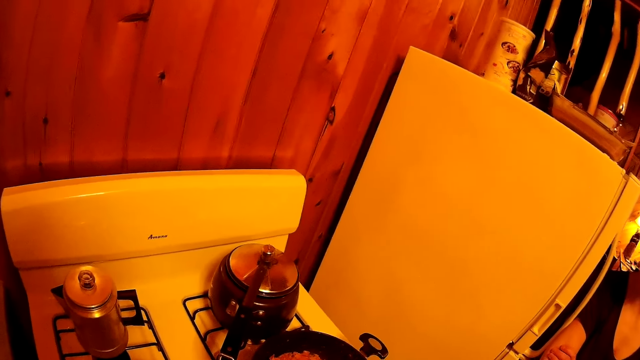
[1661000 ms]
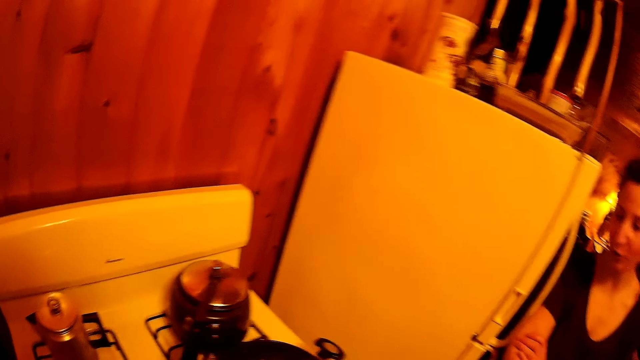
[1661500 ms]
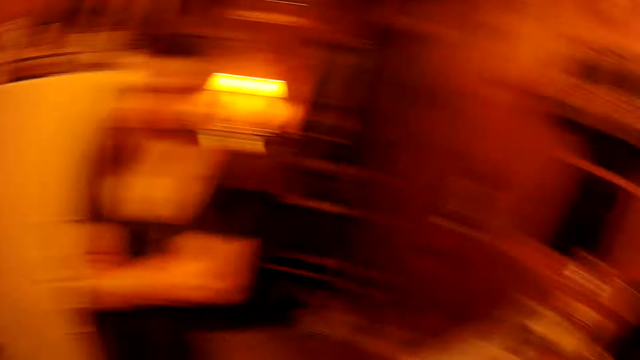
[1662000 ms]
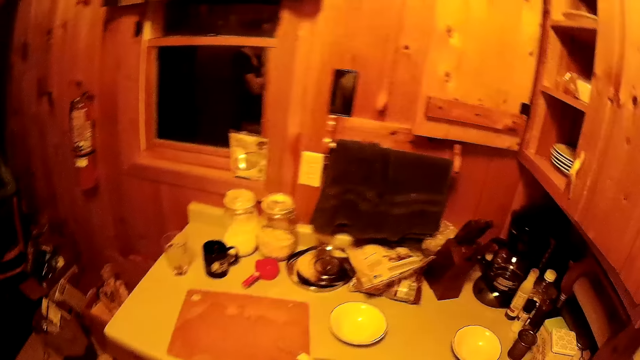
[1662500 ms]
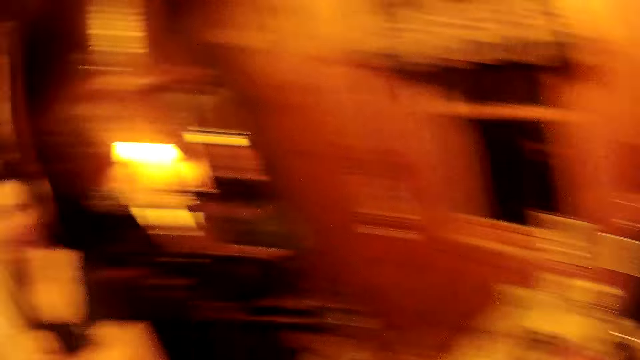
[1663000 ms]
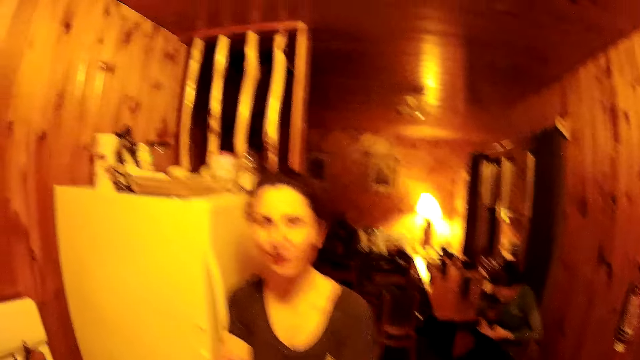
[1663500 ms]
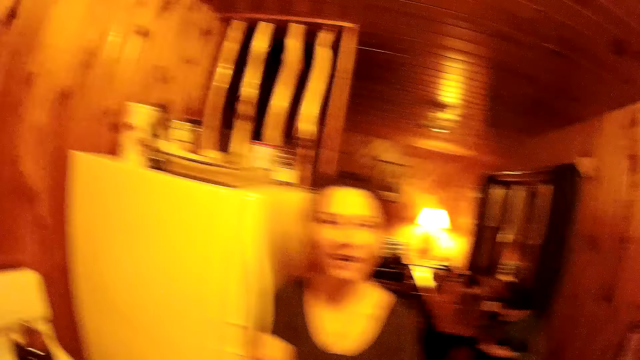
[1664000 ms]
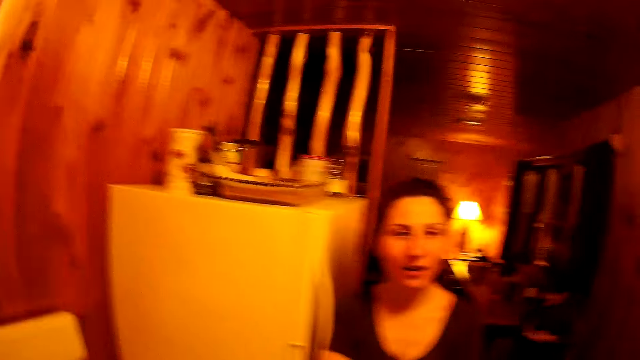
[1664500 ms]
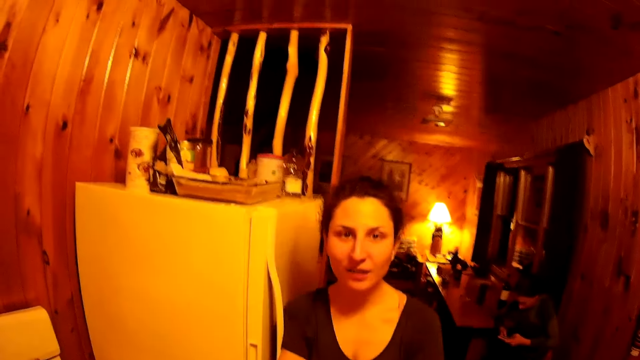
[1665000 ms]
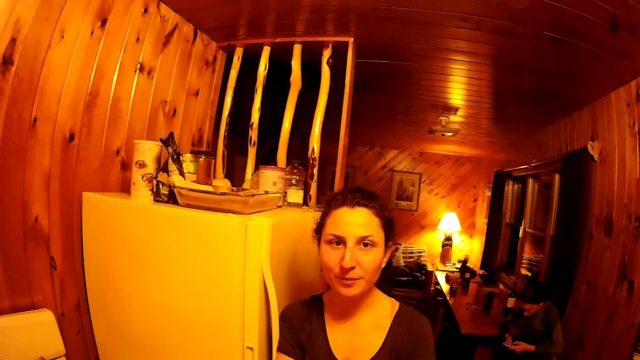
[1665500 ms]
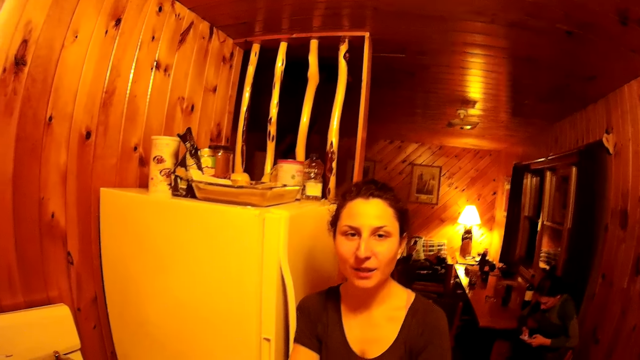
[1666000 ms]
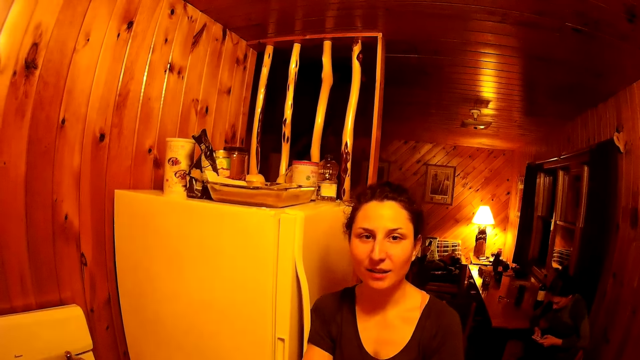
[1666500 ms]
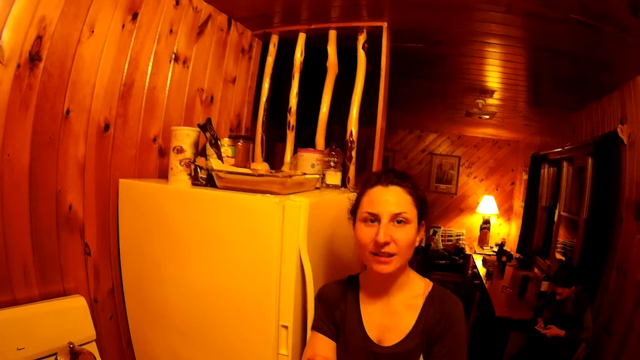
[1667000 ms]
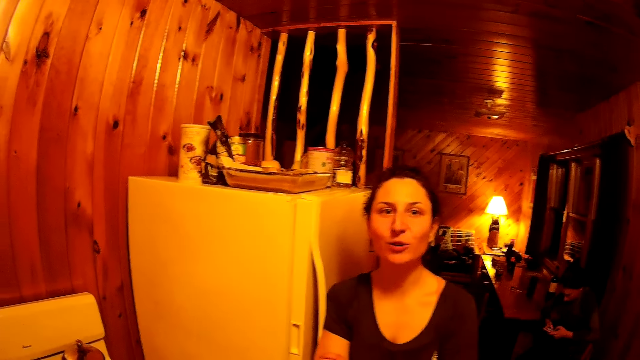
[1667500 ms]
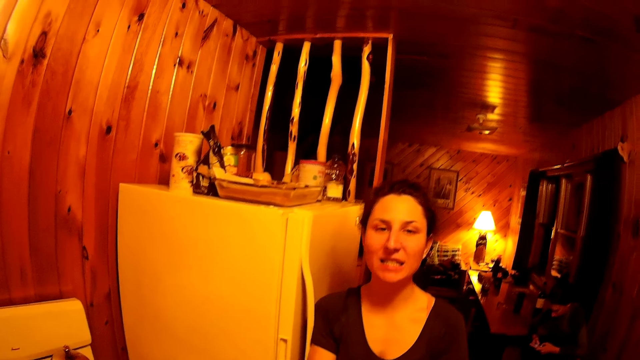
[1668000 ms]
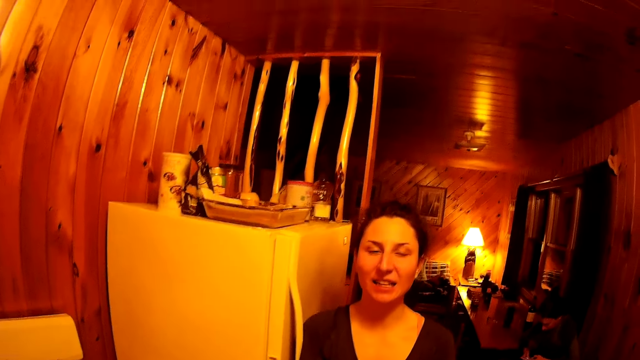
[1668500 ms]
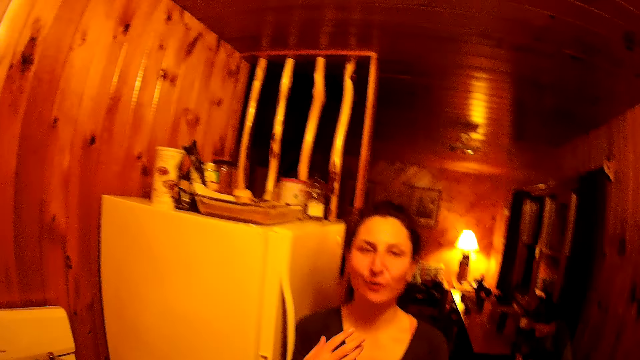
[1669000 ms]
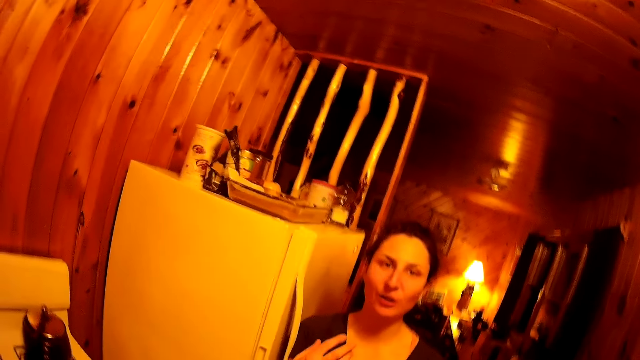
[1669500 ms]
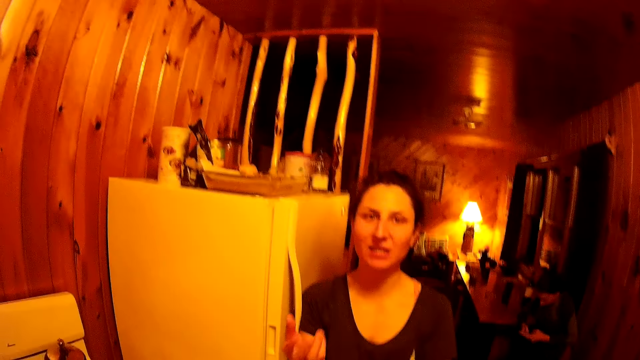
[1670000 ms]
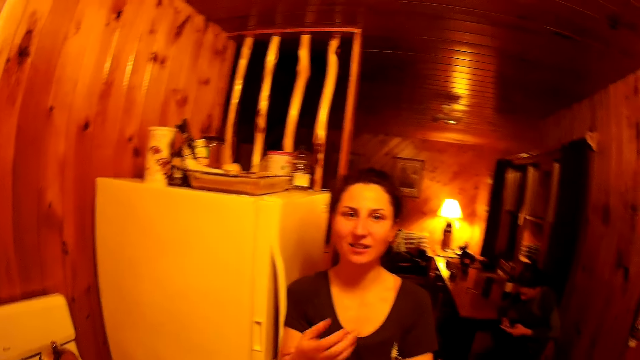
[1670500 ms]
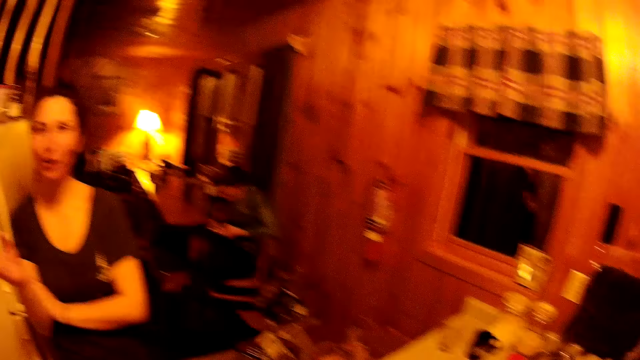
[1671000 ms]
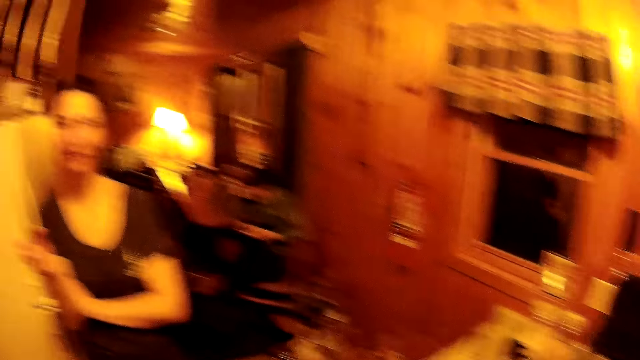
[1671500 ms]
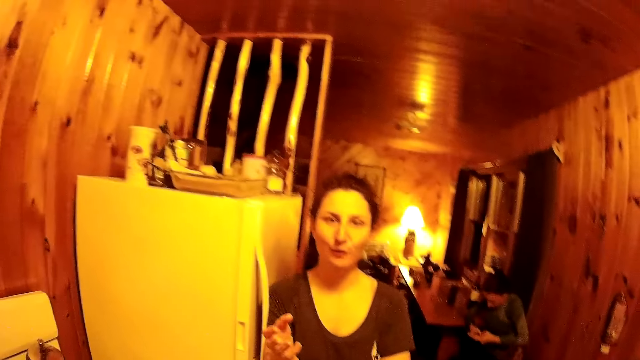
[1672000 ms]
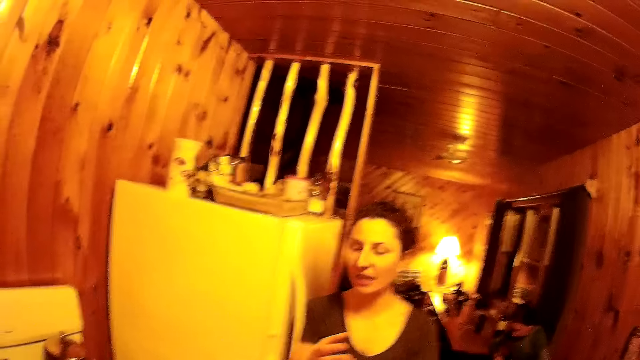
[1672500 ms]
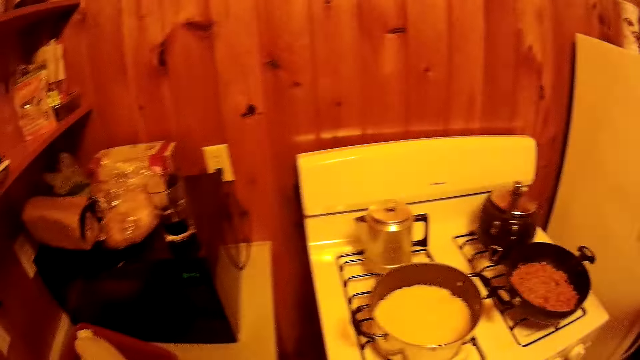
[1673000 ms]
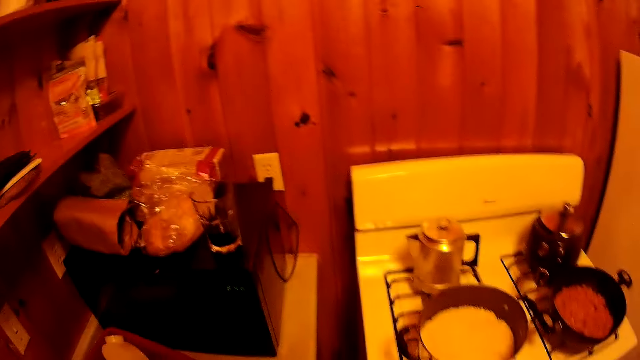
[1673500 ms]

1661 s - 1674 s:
The camera wearer turns around the room. A woman makes a gesture. The camera wearer turns around the room.

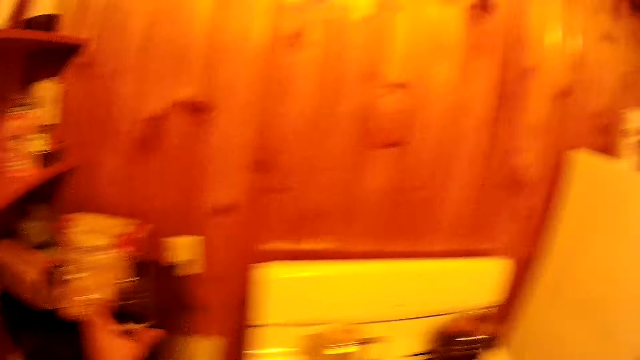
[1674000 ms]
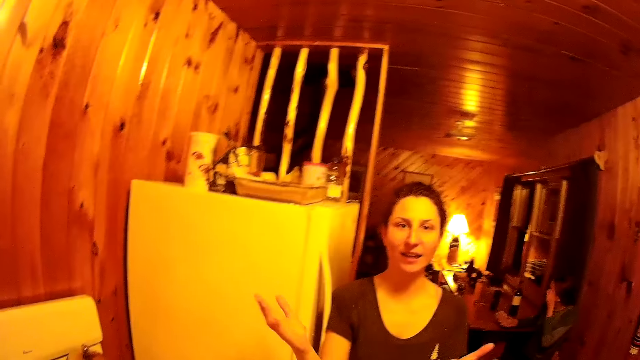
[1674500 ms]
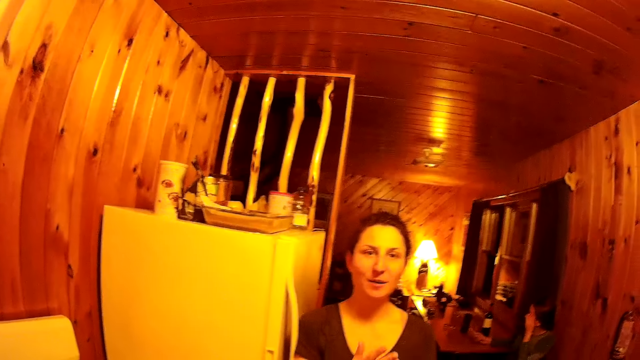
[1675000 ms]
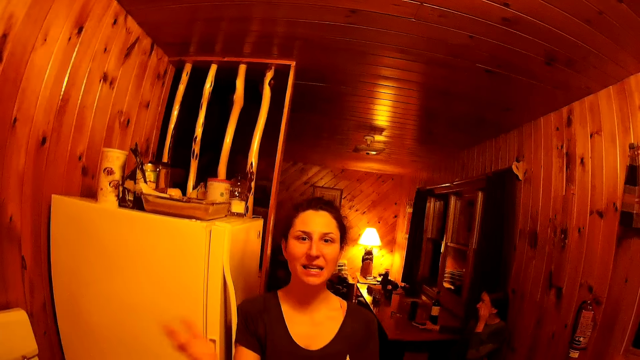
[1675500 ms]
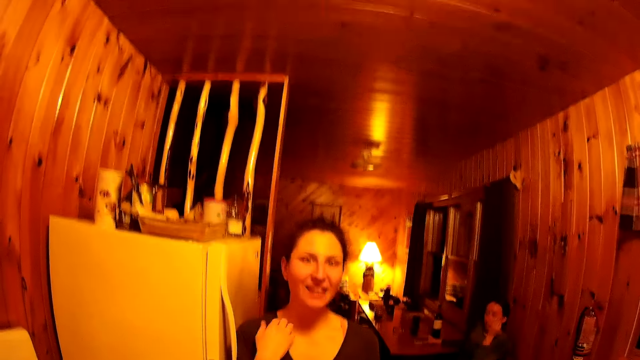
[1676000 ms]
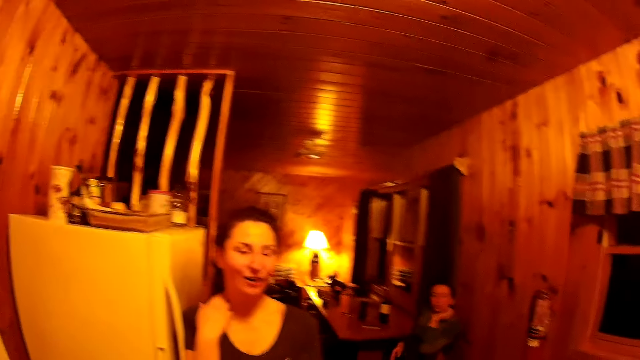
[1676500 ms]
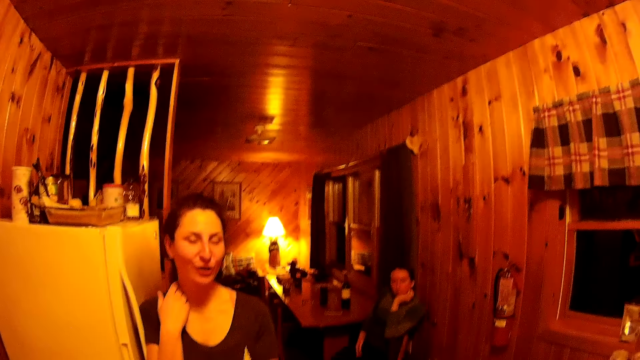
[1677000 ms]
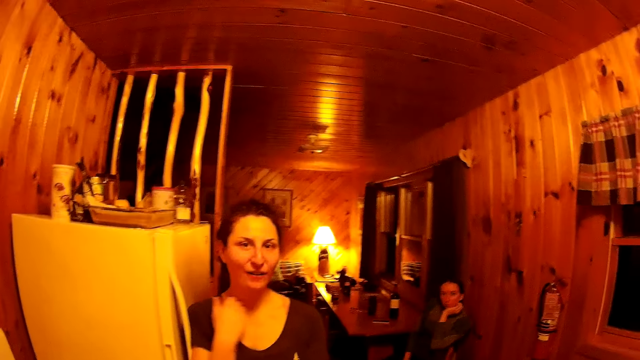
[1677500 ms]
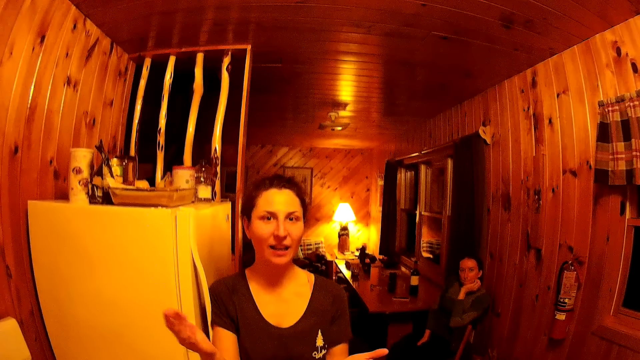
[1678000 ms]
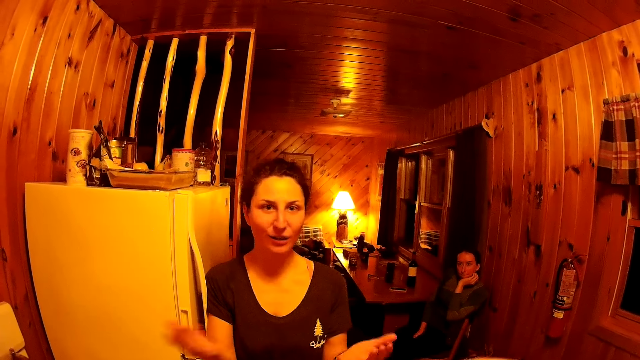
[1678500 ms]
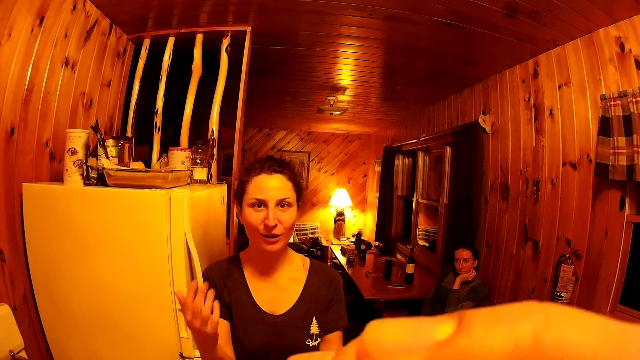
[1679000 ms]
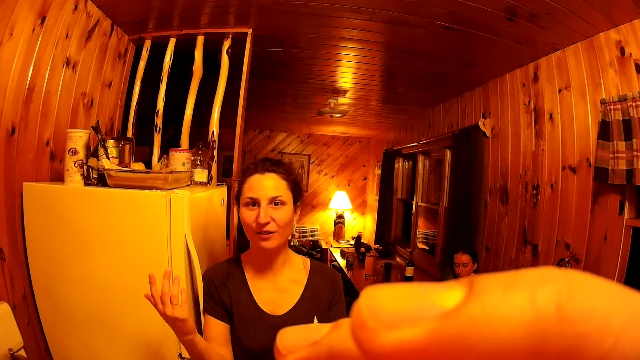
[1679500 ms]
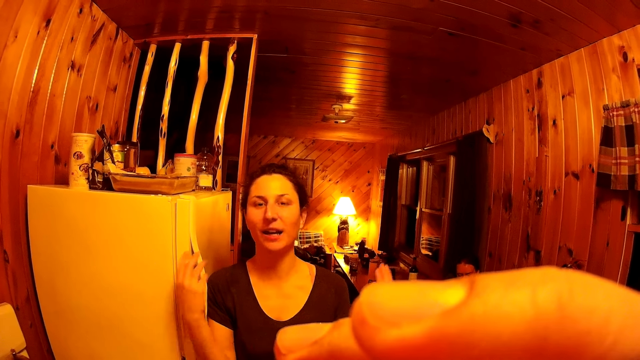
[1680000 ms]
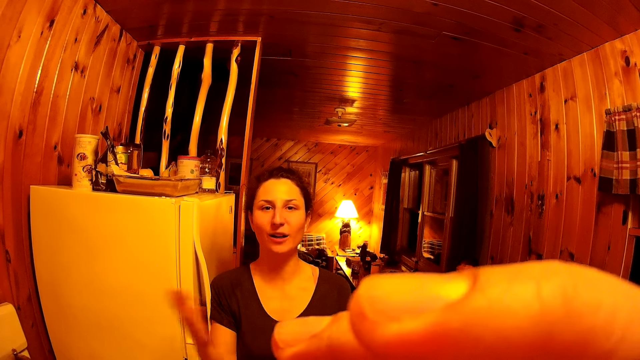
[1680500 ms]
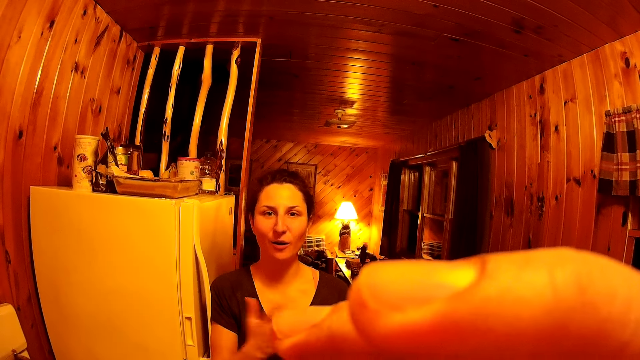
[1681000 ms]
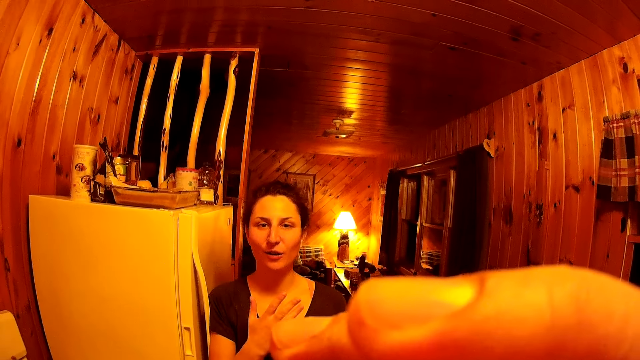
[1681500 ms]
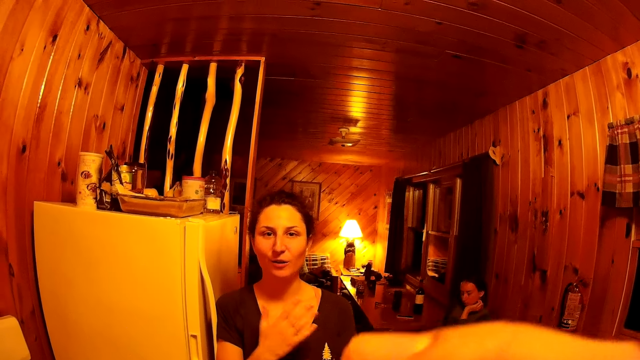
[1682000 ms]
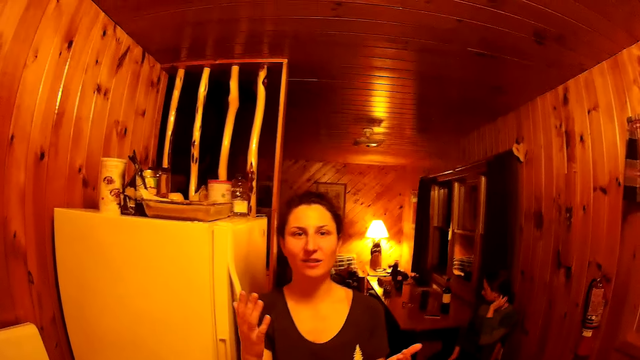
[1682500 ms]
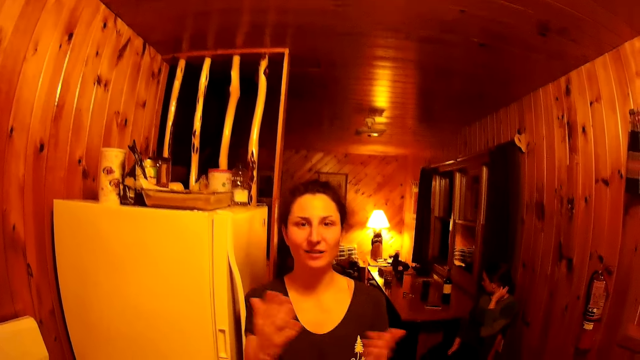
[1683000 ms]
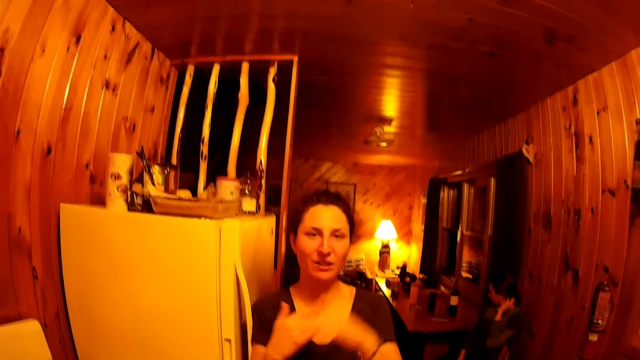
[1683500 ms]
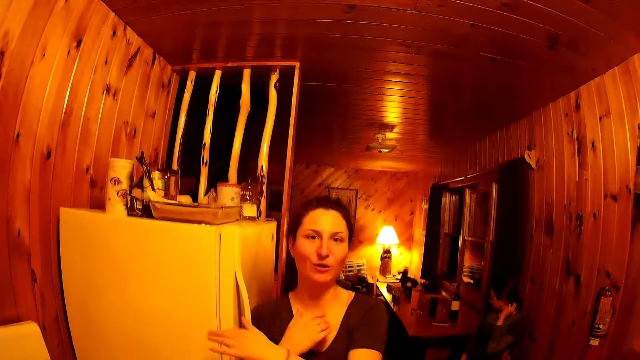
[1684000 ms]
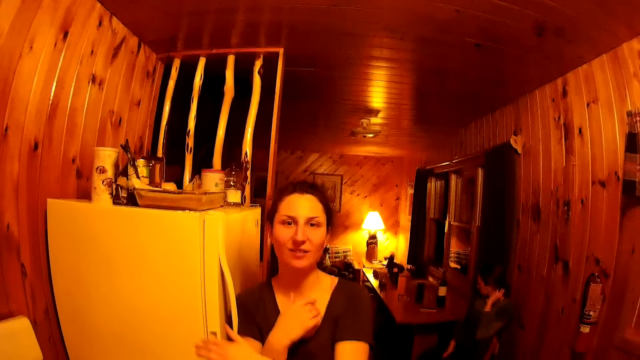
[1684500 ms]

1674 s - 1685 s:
A woman makes a gesture. The woman talks to the camera wearer. The camera wearer drinks something.
